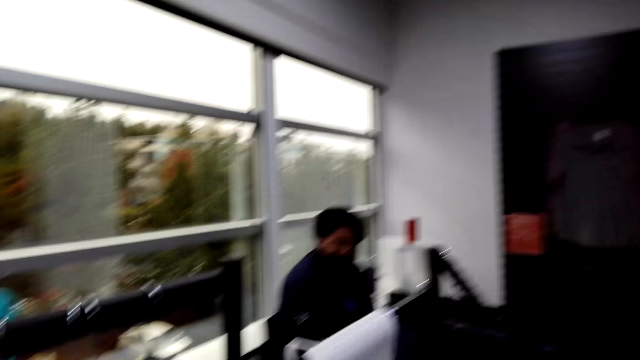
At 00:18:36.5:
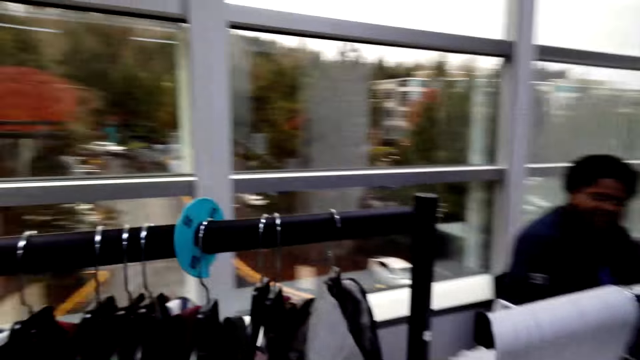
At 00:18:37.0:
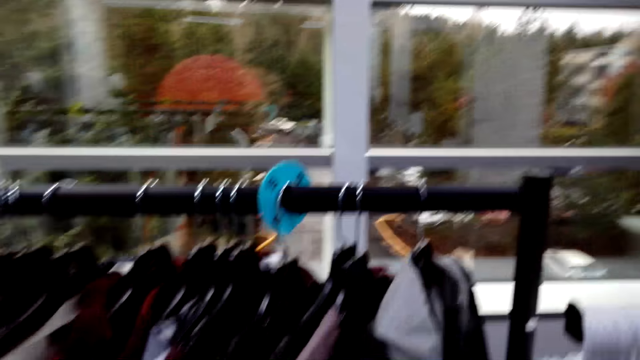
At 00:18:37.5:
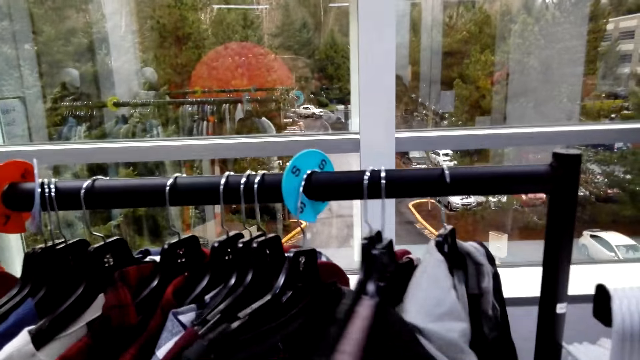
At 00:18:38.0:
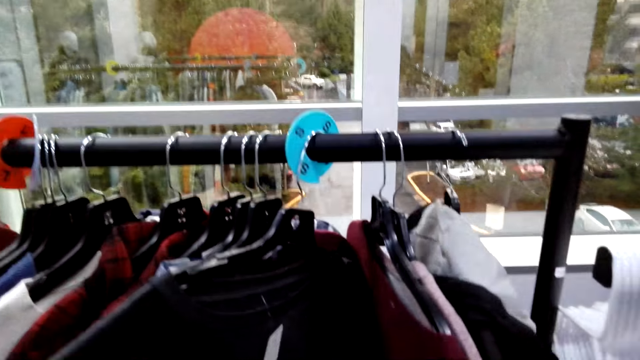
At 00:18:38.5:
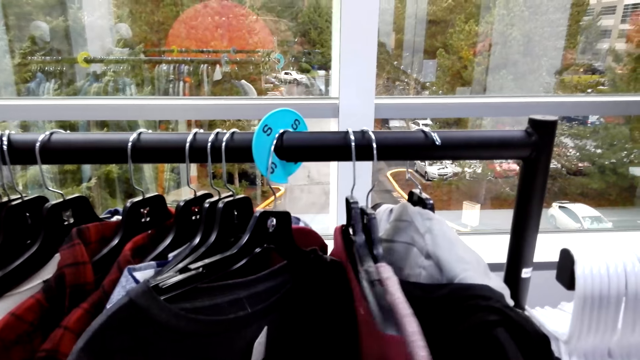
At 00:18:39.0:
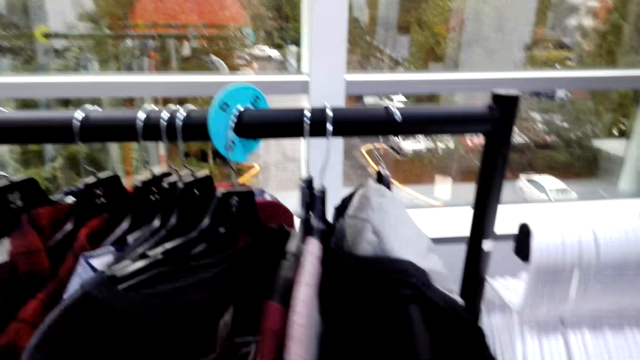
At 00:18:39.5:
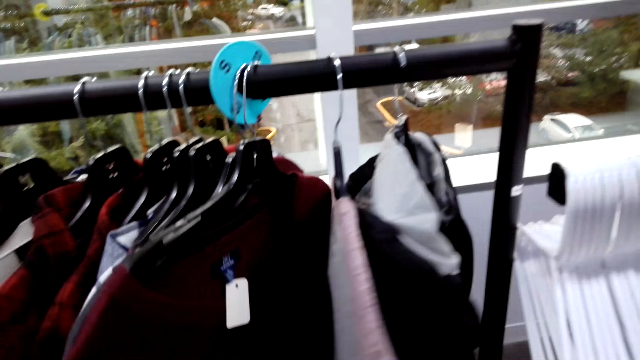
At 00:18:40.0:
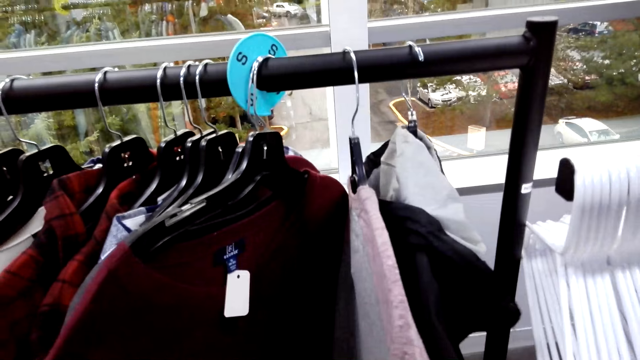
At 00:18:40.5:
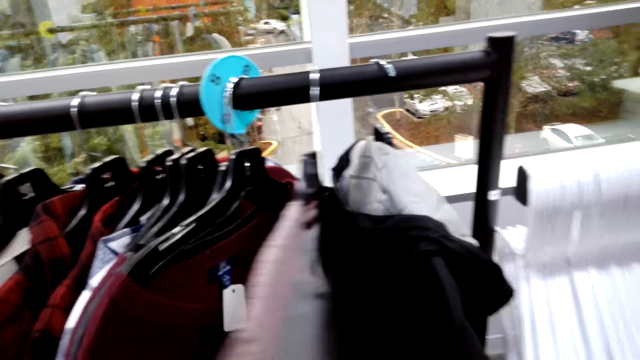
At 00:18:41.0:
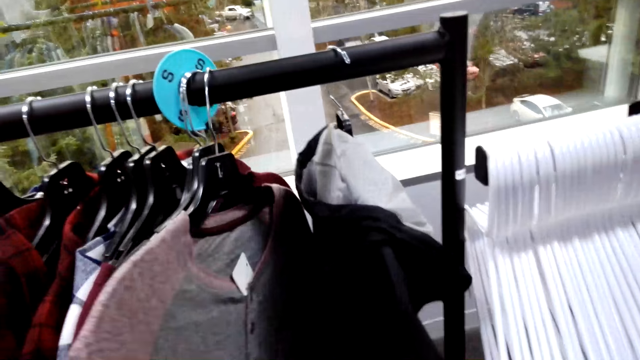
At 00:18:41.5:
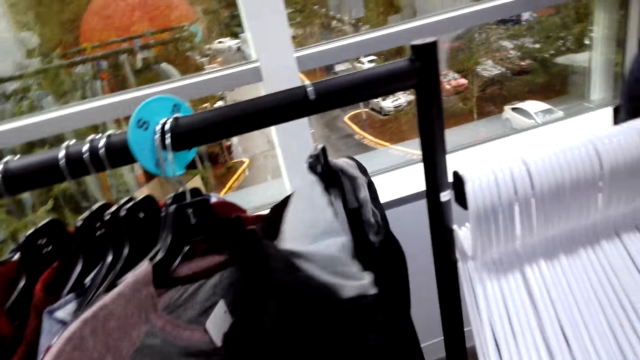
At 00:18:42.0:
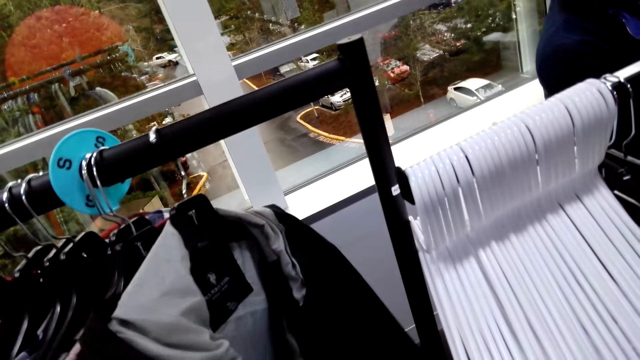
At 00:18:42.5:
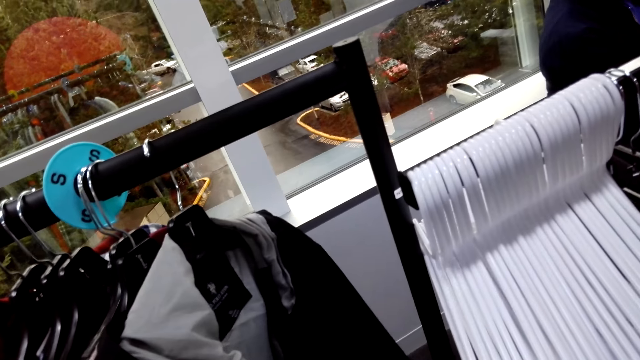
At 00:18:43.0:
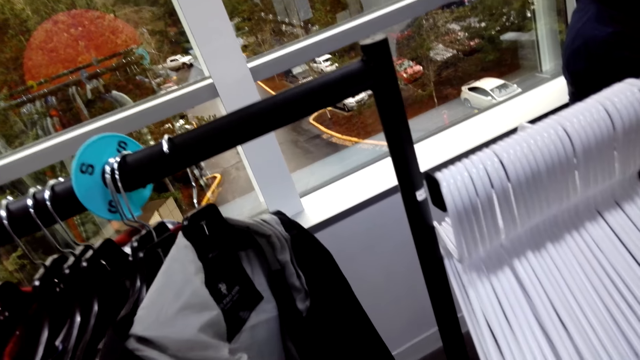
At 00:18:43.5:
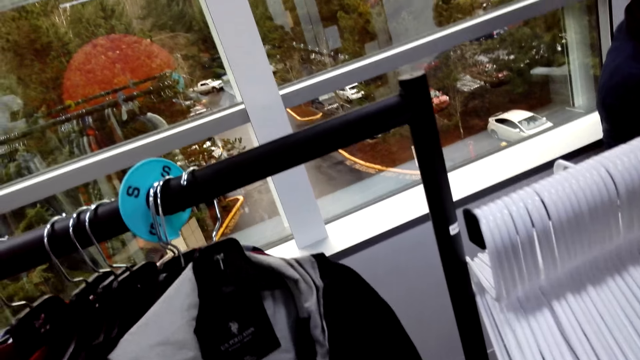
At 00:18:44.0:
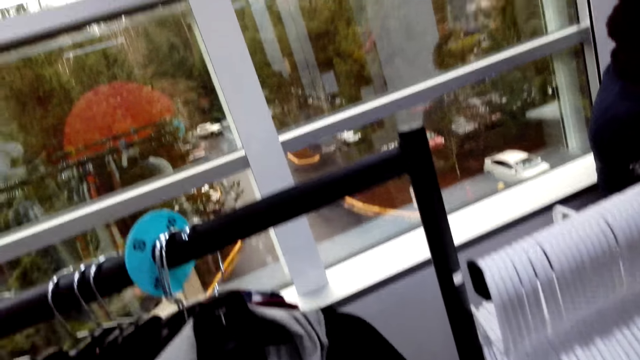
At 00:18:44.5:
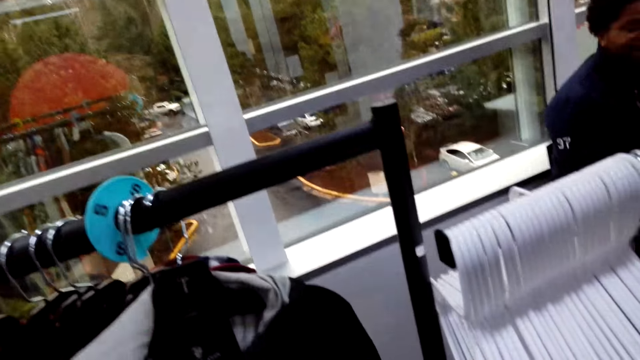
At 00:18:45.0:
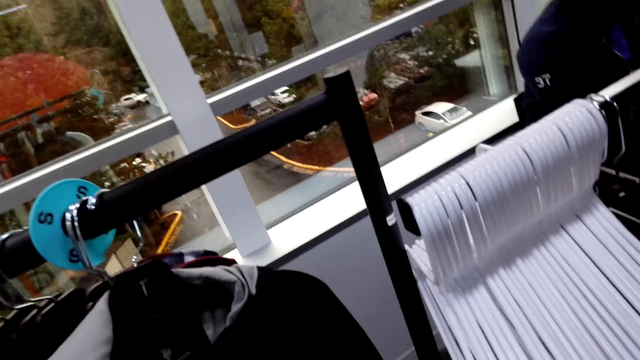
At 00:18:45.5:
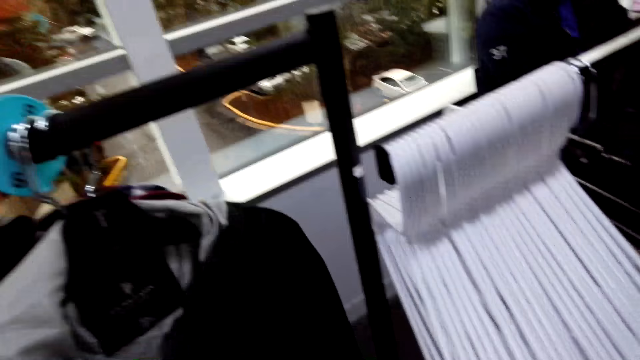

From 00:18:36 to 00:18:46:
A cashier dialogues with the camera wearer. The camera wearer moves a blouse. They move a sweatshirt. The cashier dialogues with the camera wearer. The camera wearer moves a jacket. They dialogue with another cashier.

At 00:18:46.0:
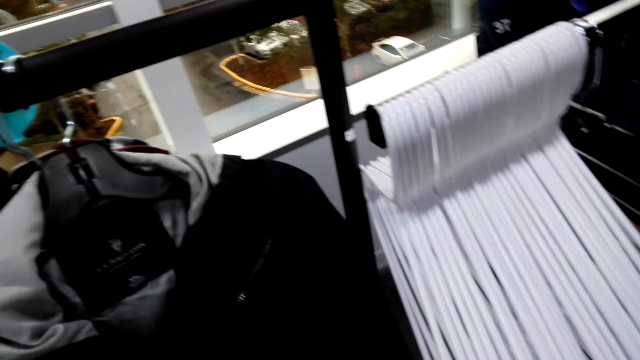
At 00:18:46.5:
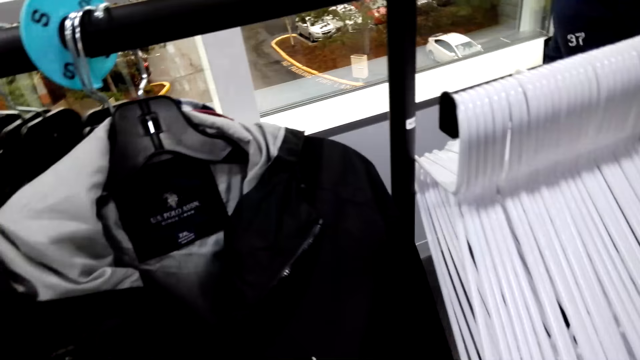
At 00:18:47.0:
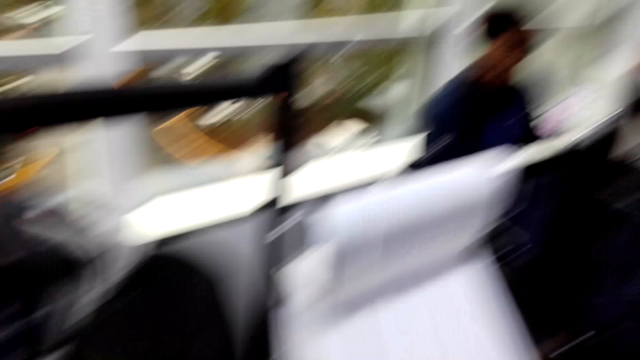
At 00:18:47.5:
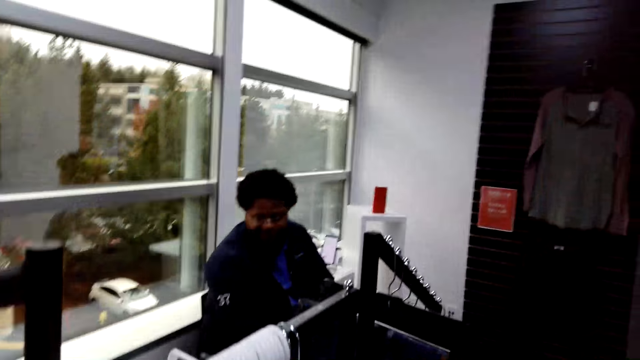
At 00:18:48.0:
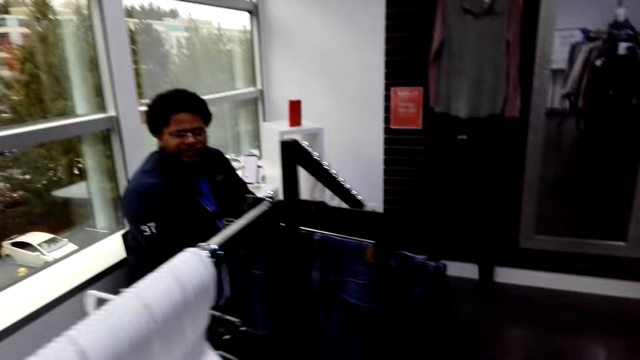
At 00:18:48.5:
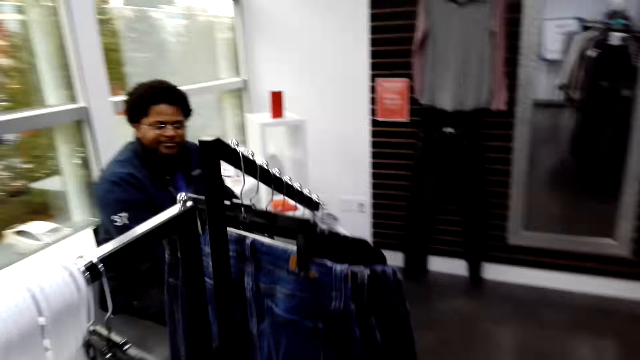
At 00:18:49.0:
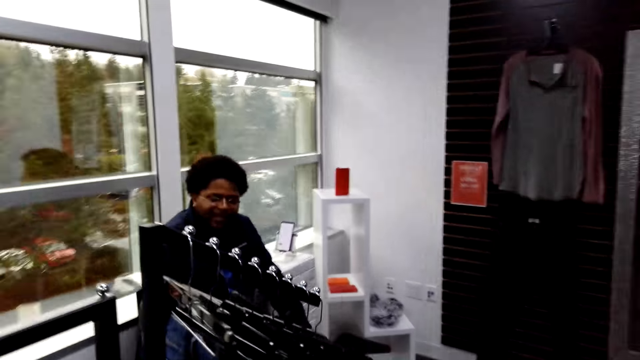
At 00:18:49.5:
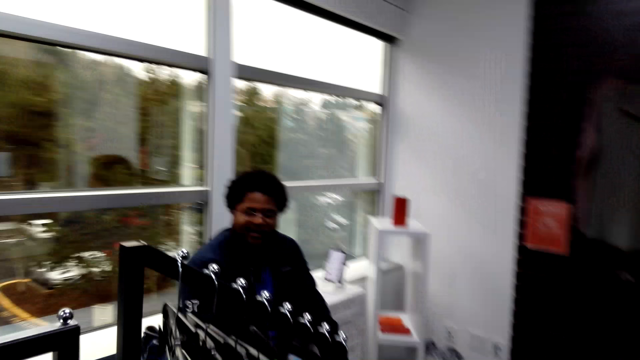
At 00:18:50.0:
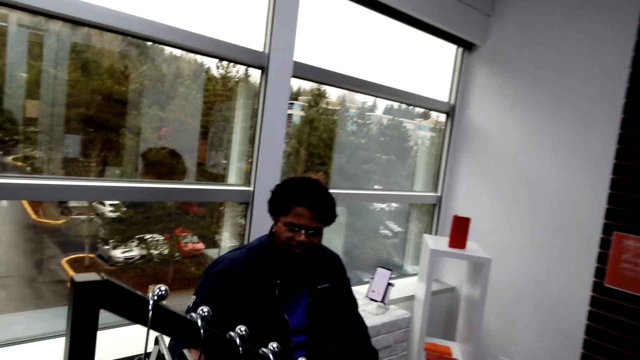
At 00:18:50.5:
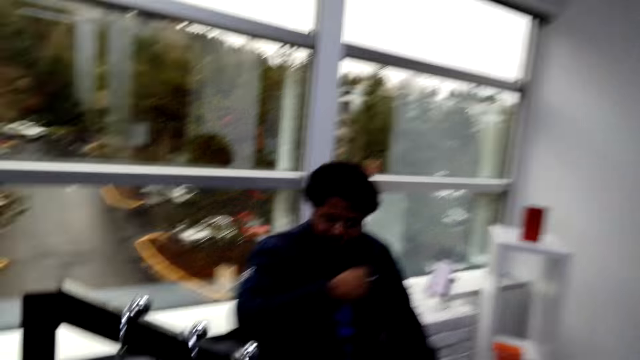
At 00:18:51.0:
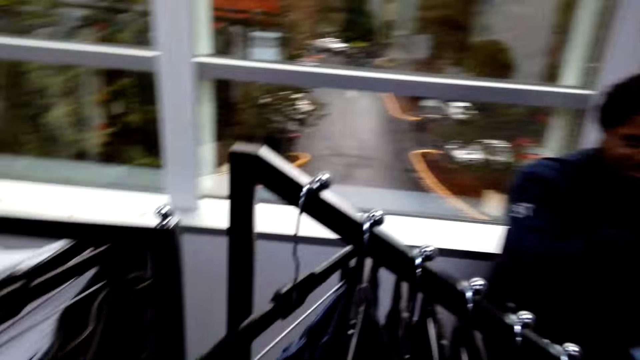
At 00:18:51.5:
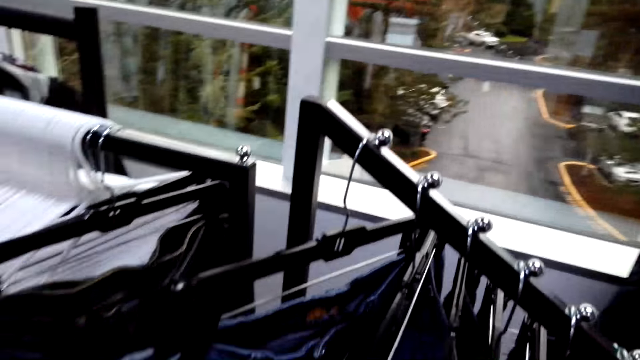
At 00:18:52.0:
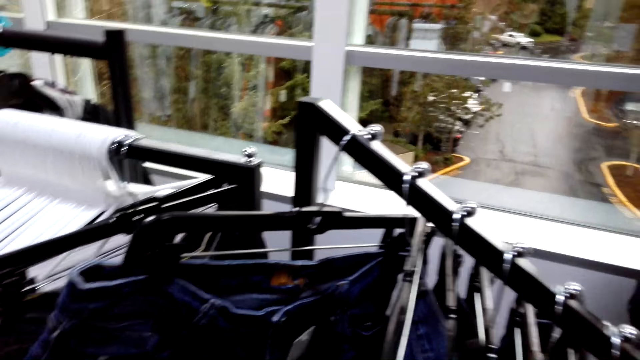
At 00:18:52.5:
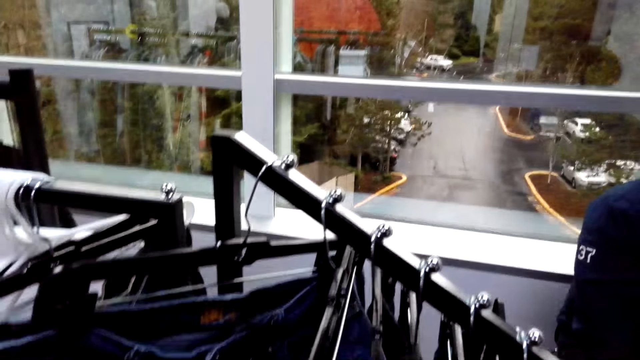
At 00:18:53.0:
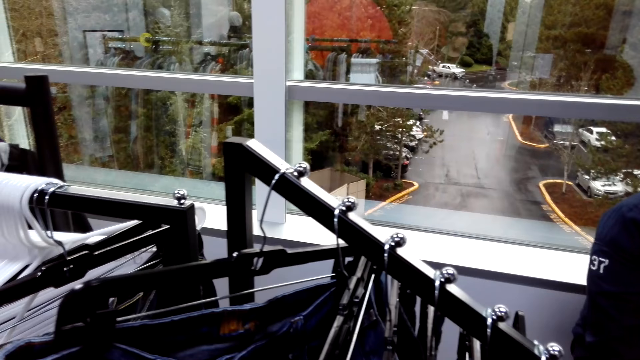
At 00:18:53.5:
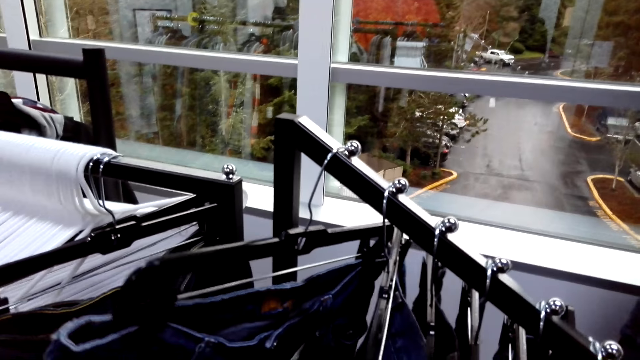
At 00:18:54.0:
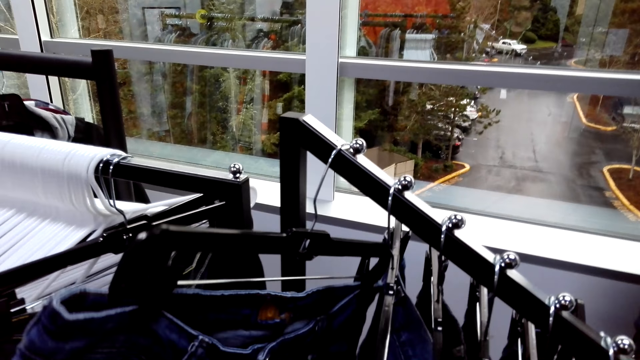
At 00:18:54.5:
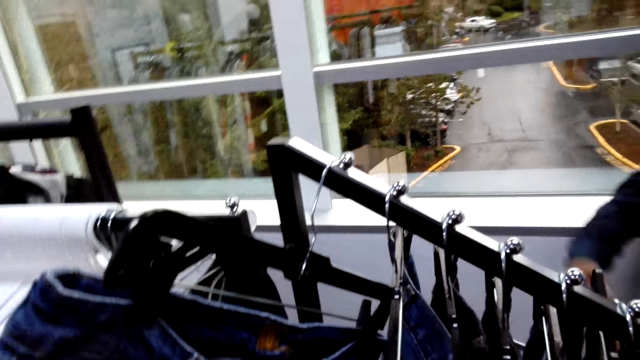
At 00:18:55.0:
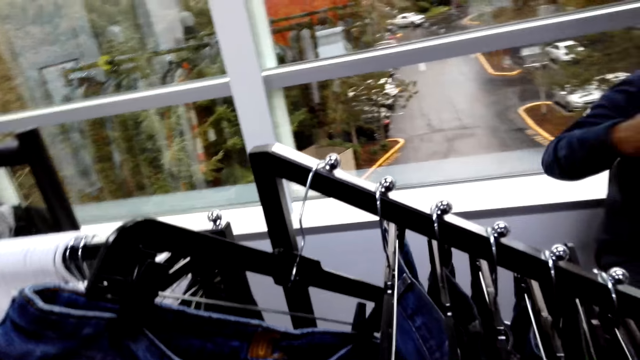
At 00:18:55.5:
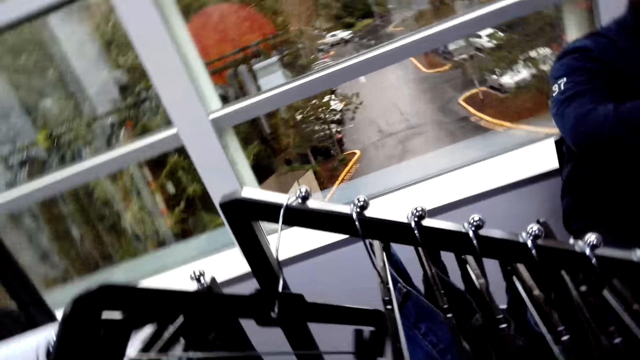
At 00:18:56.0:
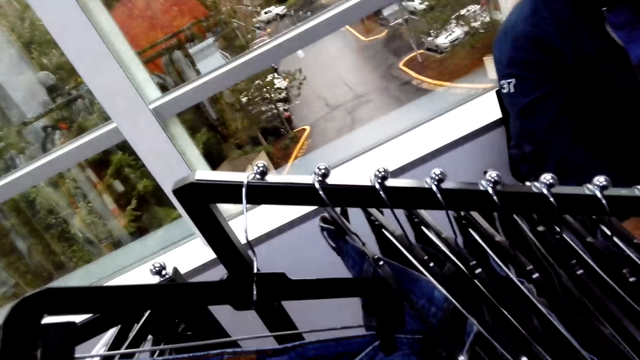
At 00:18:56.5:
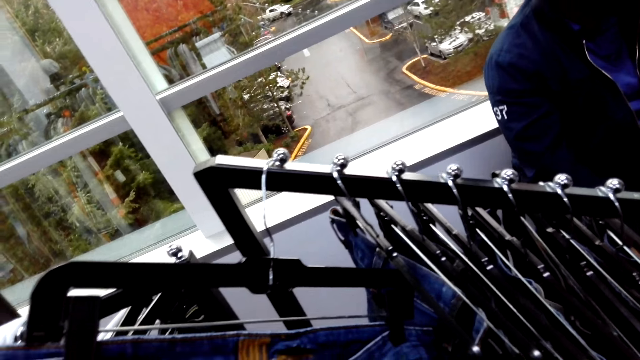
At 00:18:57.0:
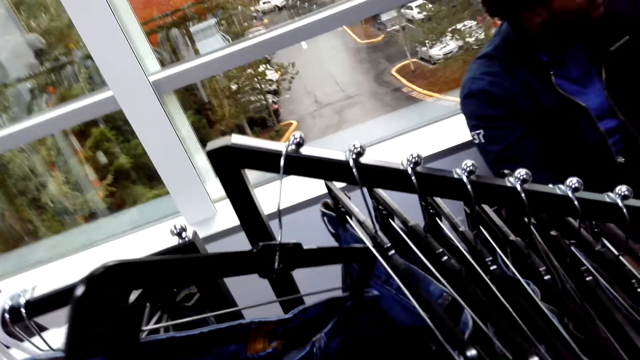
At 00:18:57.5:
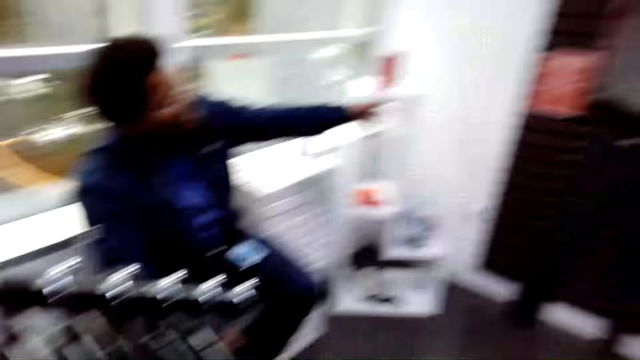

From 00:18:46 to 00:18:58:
The camera wearer holds a jacket. They stare at a cashier. The cashier dialogues with the camera wearer. The camera wearer walks around the shop. The cashier dialogues with the camera wearer. The camera wearer holds a trouser. They stare at the clothes on the clothes stand. The cashier dialogues with the camera wearer. The camera wearer holds the trouser.
